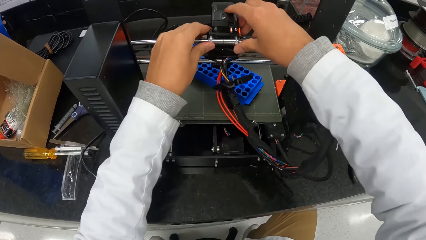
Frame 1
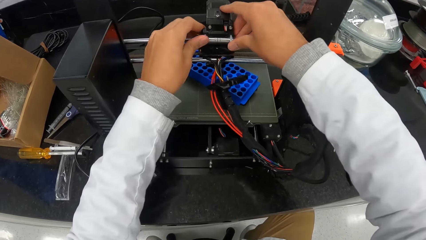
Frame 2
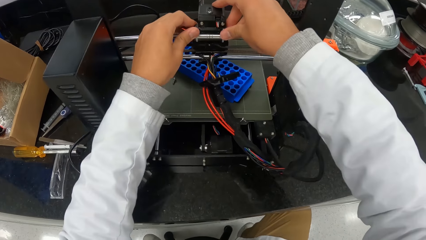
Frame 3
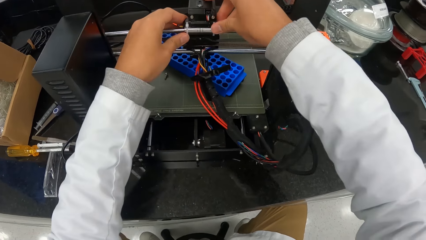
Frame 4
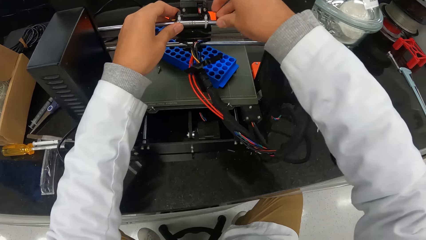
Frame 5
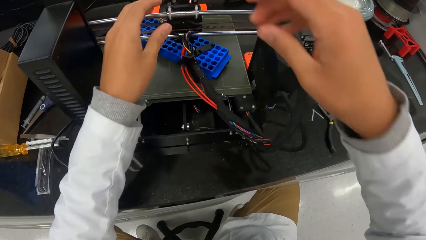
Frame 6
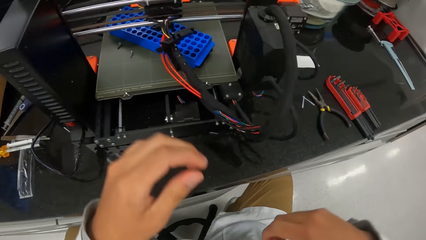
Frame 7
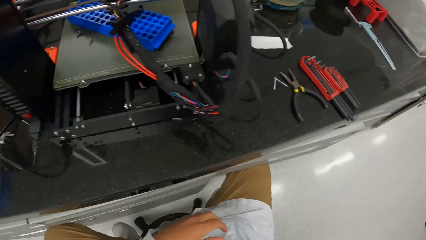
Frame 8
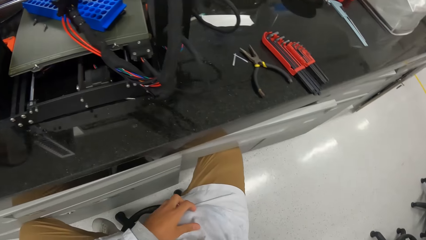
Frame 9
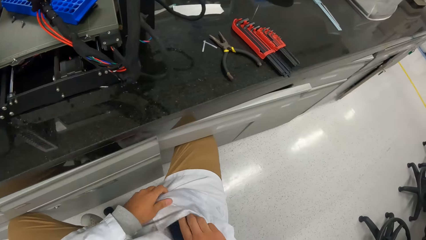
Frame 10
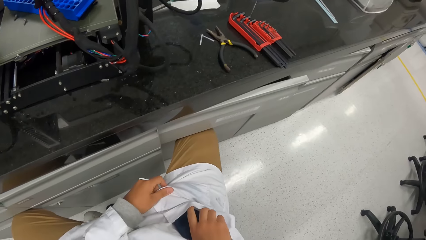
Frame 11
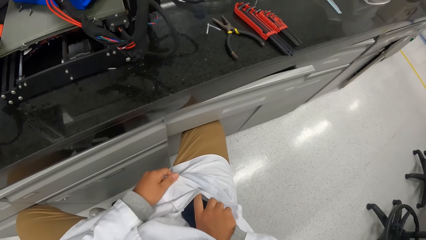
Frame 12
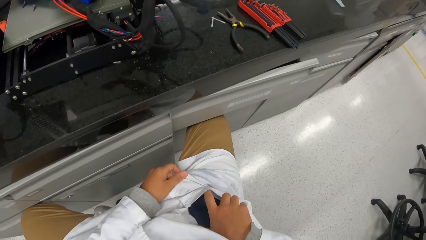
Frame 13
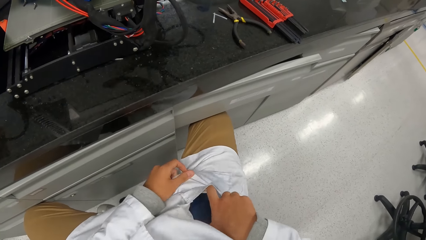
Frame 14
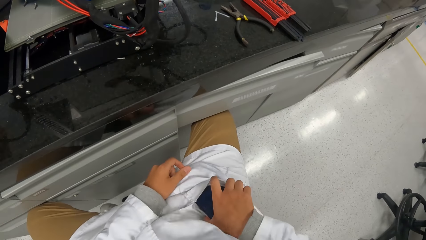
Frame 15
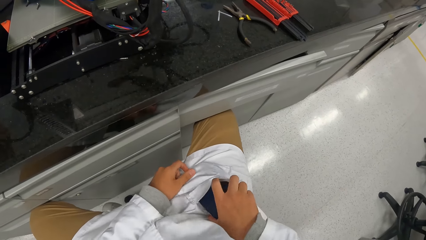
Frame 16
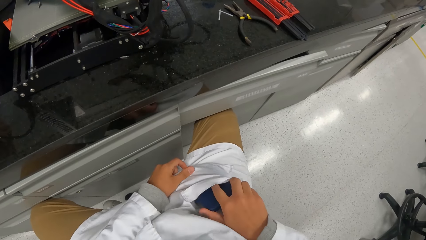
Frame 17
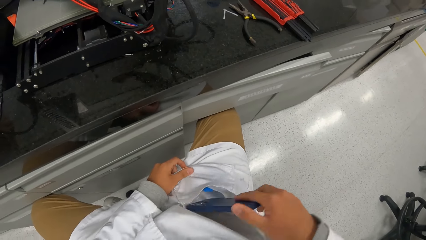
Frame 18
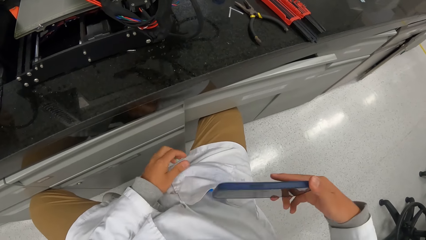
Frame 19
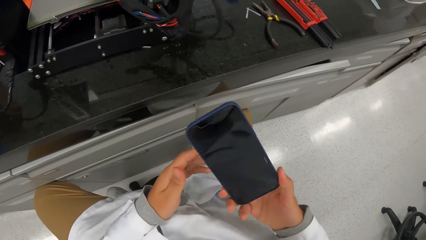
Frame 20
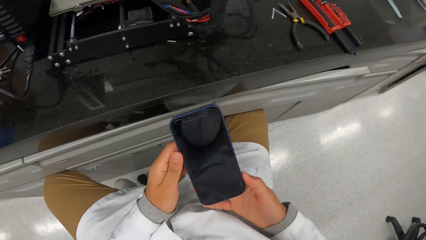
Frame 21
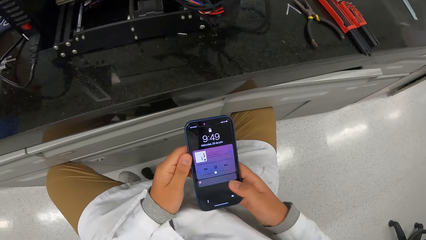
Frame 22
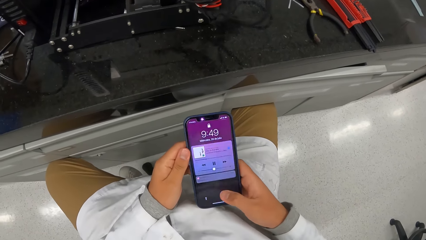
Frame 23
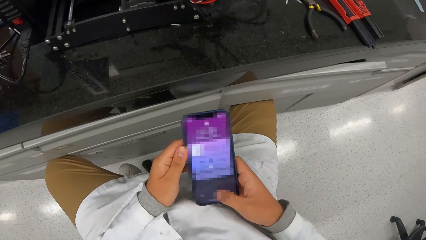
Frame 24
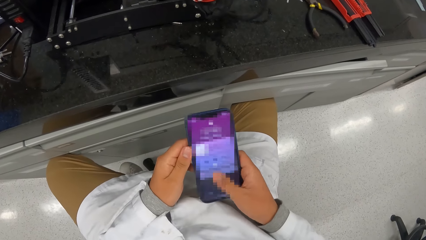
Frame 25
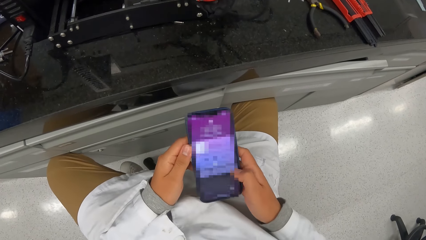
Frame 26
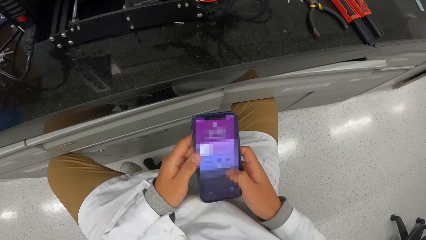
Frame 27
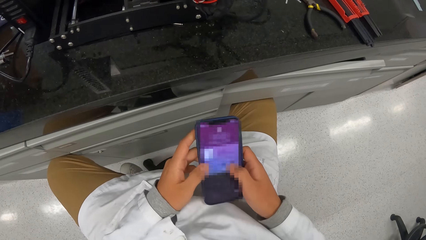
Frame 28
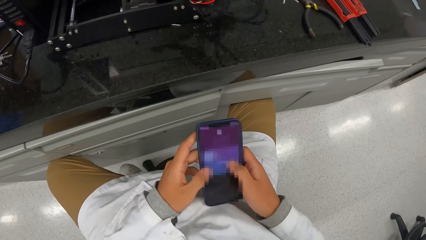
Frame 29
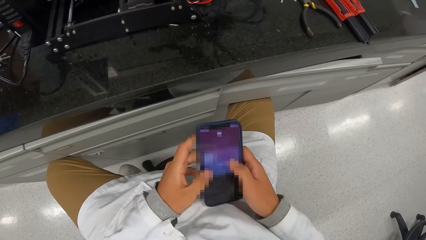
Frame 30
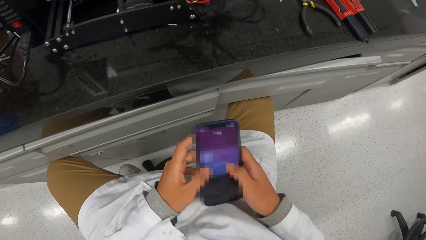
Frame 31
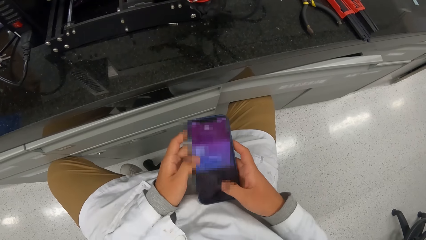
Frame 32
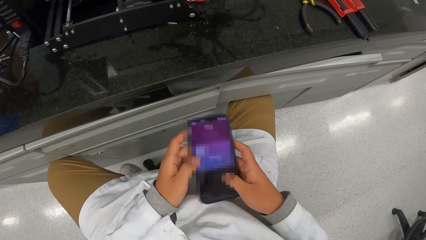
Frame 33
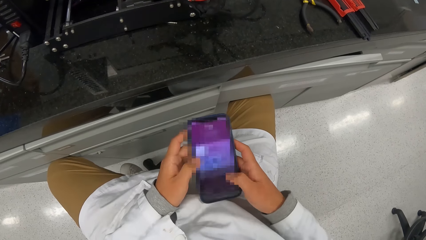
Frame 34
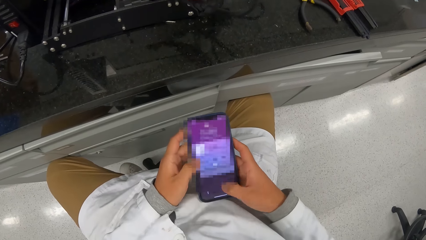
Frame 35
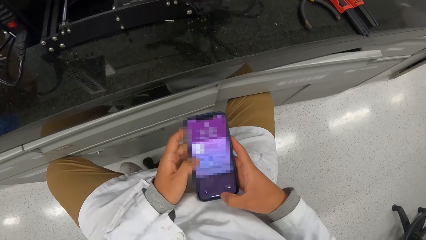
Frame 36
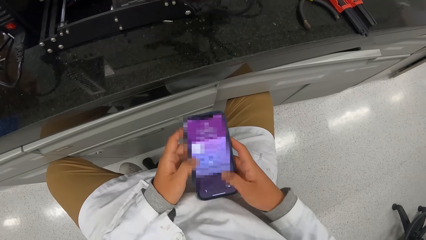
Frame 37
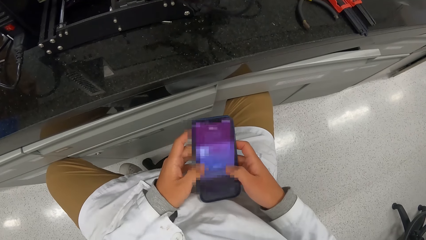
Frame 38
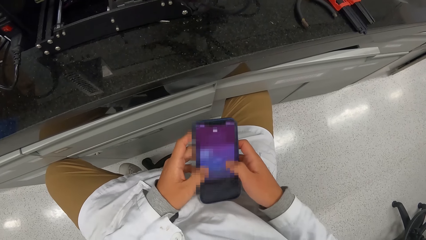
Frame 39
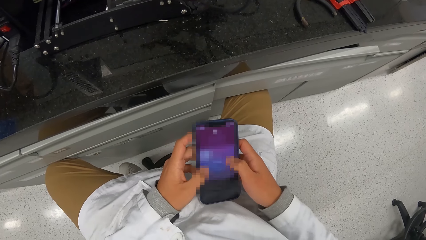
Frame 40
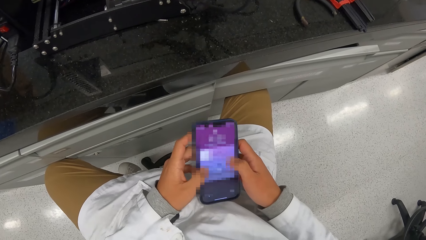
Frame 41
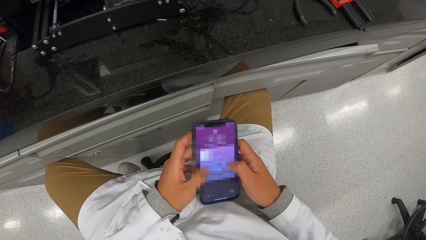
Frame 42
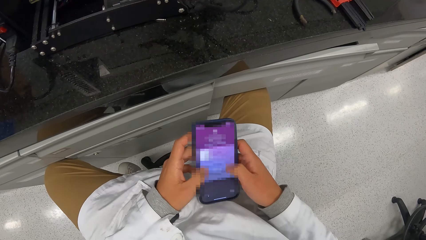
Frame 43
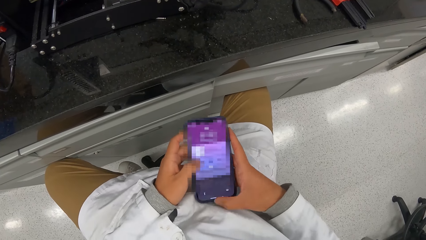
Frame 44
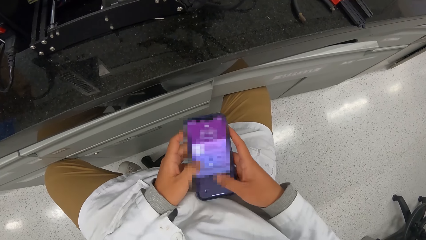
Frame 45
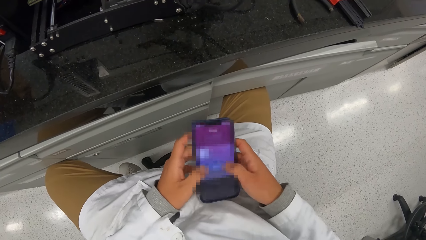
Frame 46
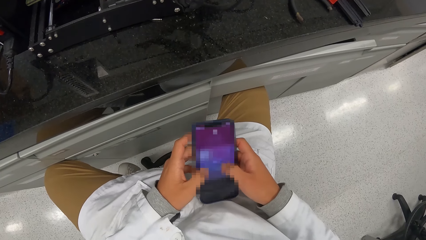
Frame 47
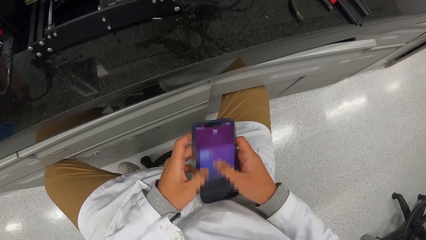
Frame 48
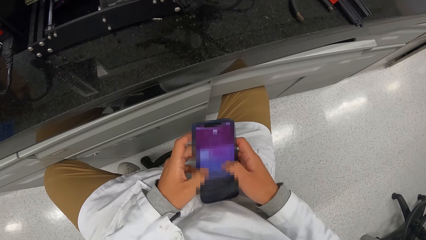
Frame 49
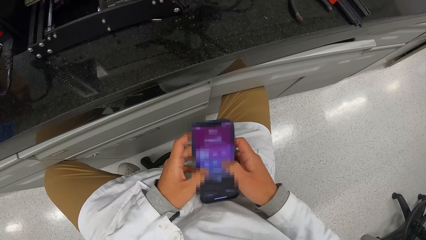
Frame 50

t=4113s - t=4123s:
The camera wearer adjusts the snap lock on the lead rod of the 3D printer with both hands. He removes a phone from his pocket with his right hand. He operates the phone with his right hand.

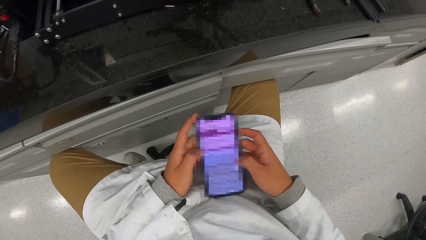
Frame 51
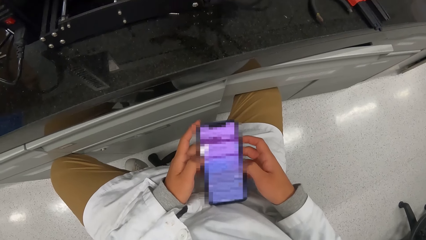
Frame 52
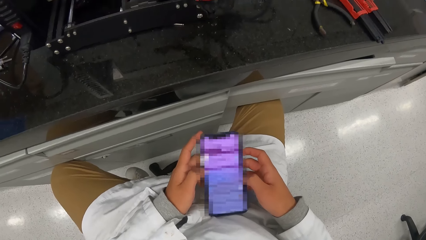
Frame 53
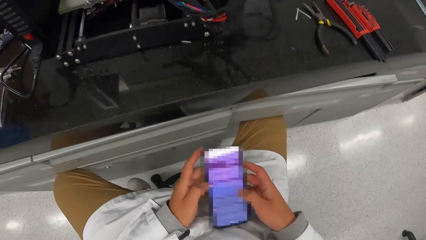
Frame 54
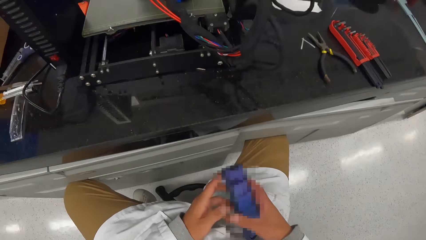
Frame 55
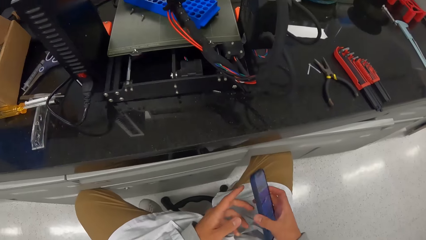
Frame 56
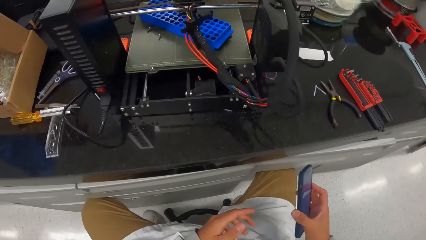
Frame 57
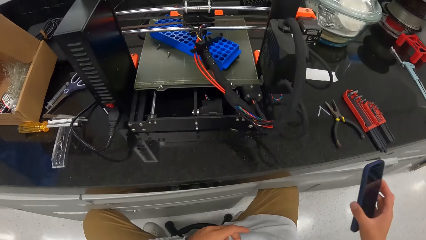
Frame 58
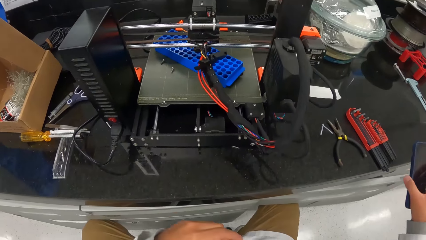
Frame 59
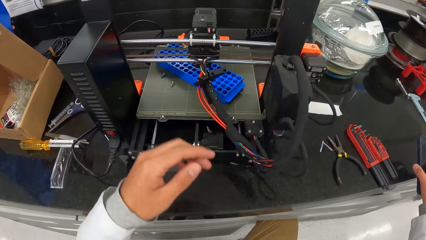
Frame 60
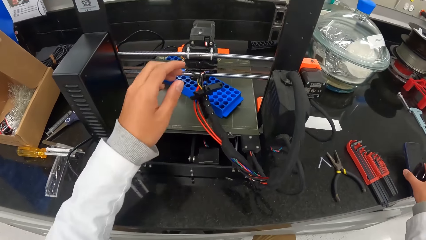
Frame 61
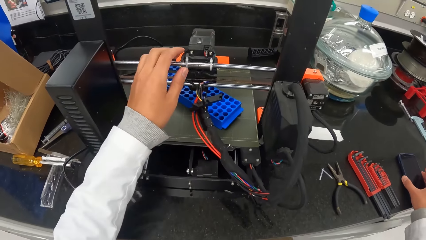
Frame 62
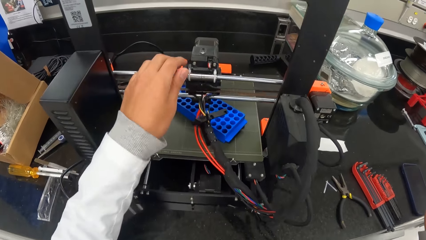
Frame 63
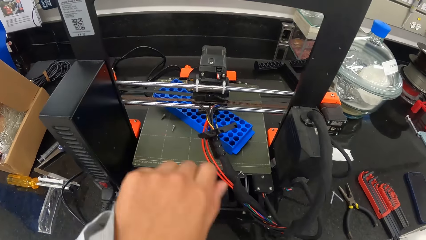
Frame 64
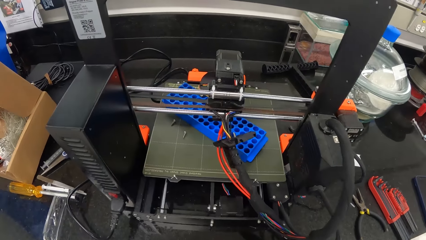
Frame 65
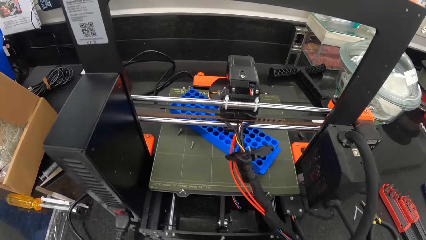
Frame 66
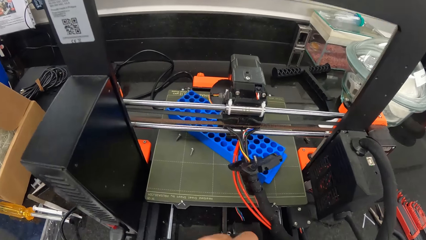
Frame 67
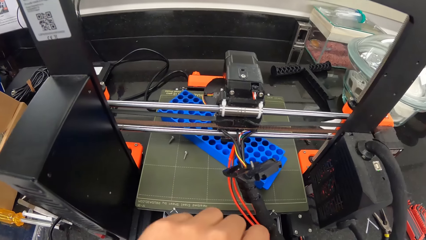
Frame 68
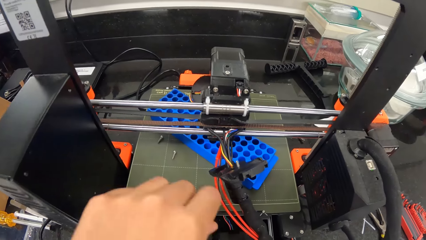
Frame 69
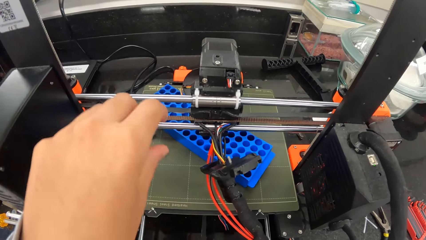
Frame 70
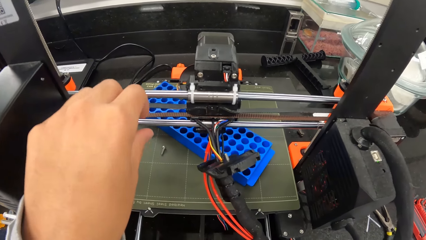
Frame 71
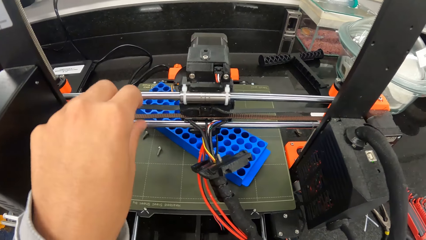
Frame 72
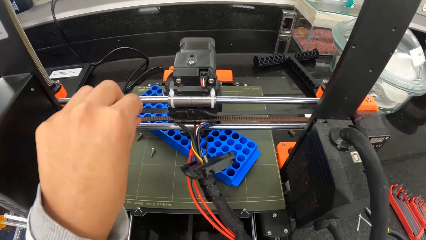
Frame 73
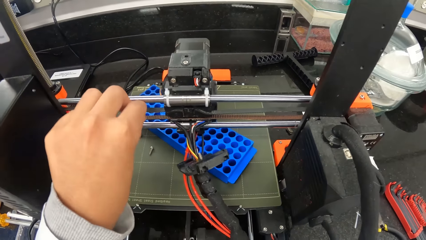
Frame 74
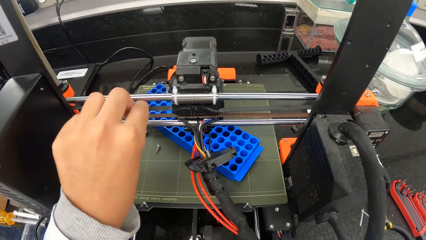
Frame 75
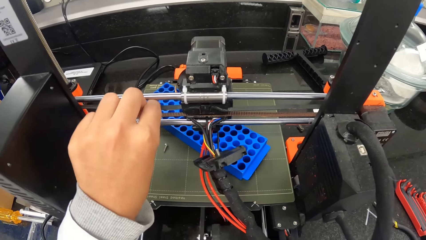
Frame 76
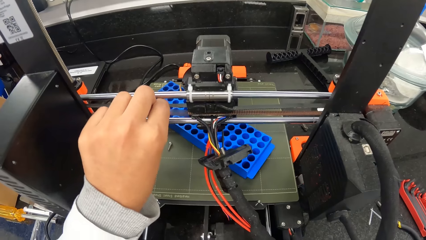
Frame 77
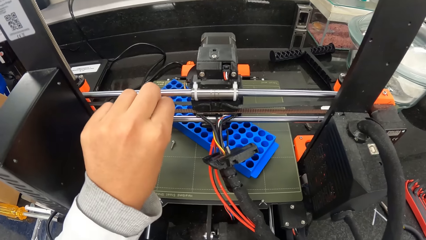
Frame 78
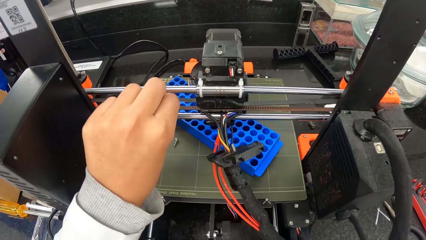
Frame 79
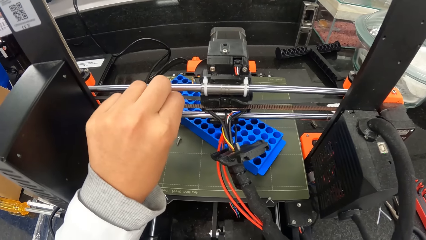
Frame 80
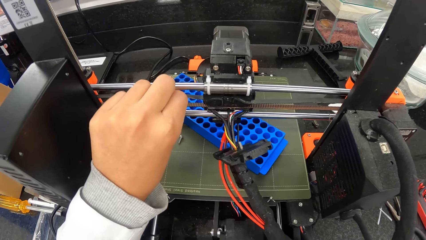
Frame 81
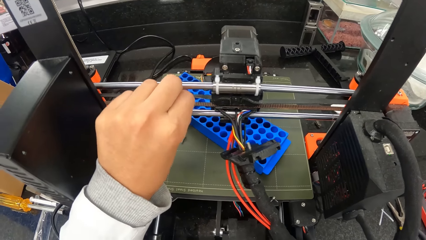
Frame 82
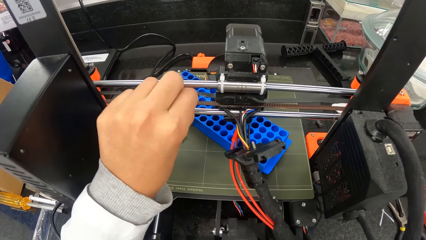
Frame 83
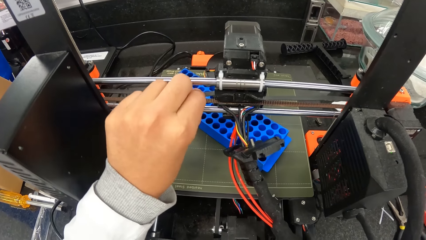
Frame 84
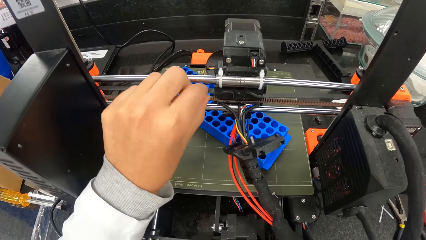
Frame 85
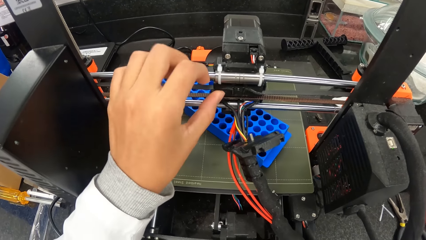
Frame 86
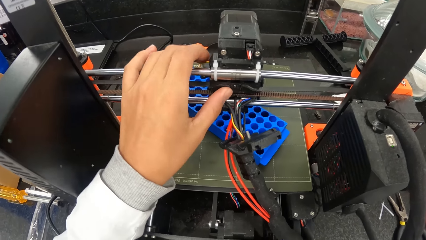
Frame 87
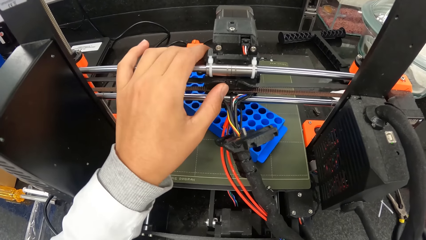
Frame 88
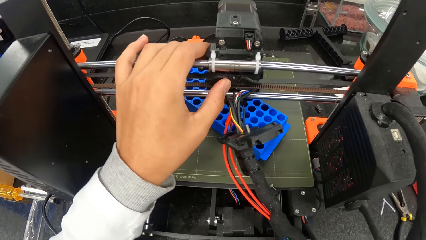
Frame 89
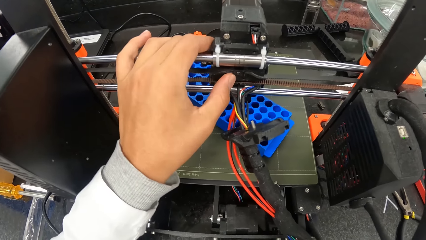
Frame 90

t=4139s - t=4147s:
The camera wearer drops the phone in his right hand on the countertop. He adjusts a rubber strap attached to a turbofan of the 3D printer with his left hand. He holds the holders of the microtome.
